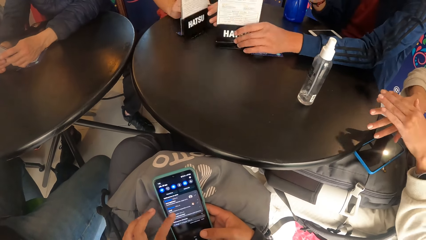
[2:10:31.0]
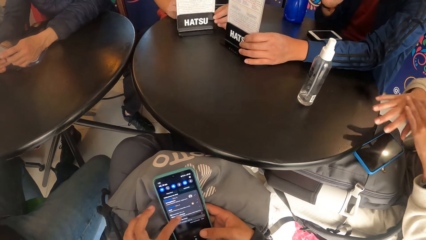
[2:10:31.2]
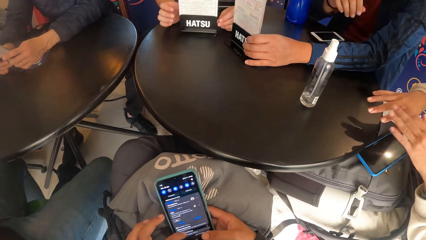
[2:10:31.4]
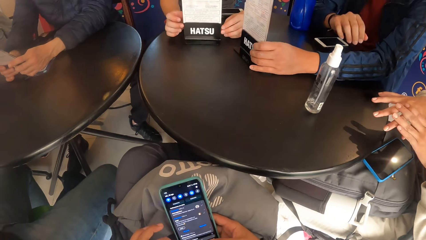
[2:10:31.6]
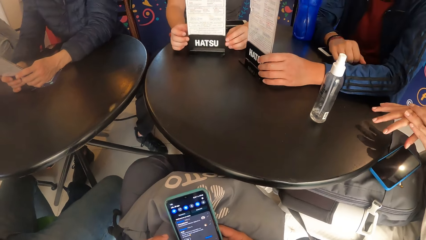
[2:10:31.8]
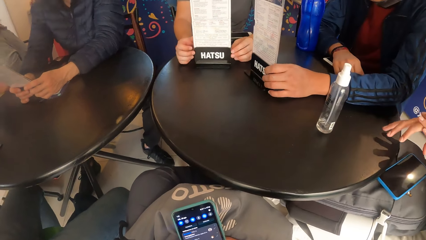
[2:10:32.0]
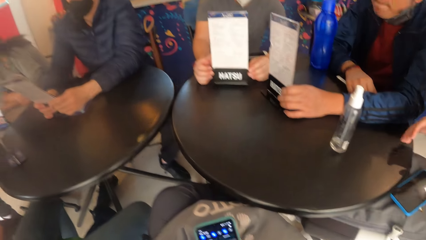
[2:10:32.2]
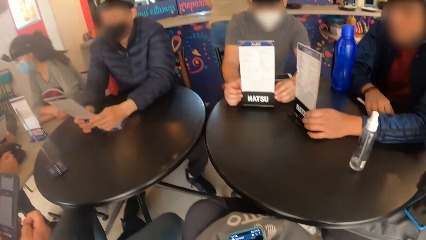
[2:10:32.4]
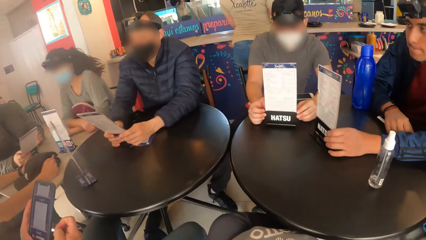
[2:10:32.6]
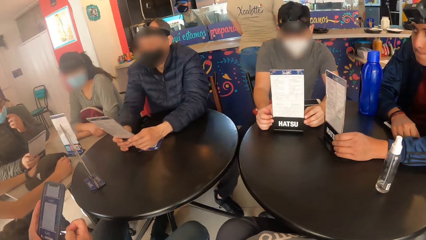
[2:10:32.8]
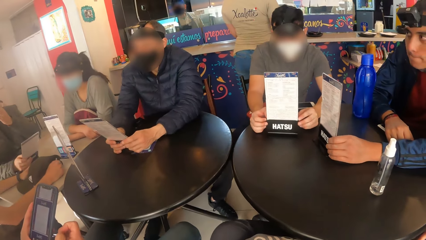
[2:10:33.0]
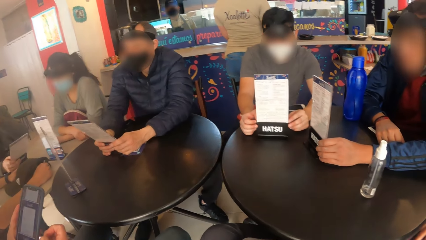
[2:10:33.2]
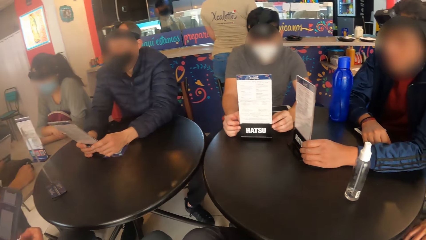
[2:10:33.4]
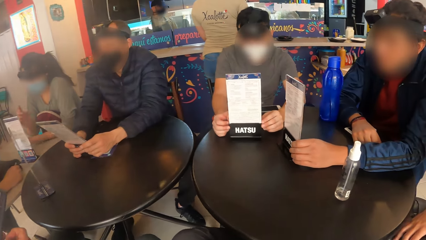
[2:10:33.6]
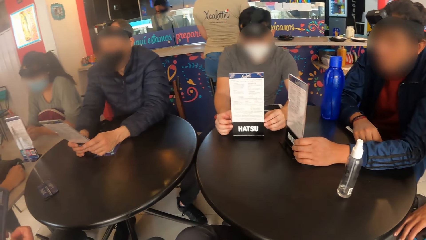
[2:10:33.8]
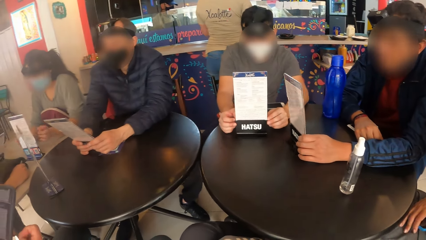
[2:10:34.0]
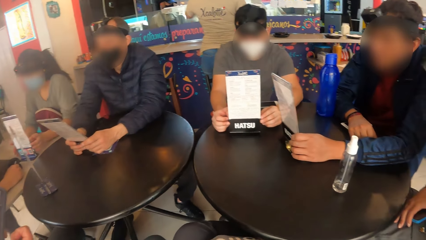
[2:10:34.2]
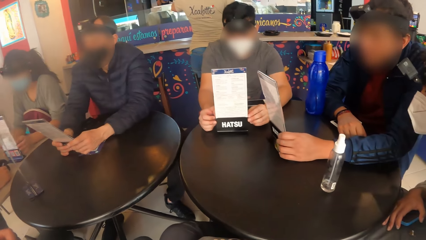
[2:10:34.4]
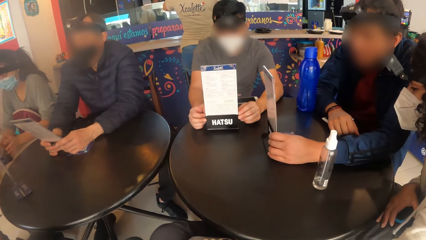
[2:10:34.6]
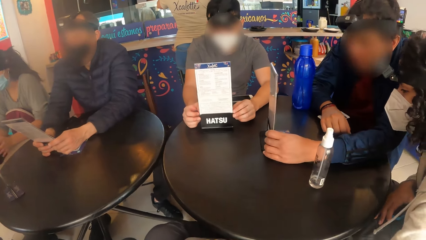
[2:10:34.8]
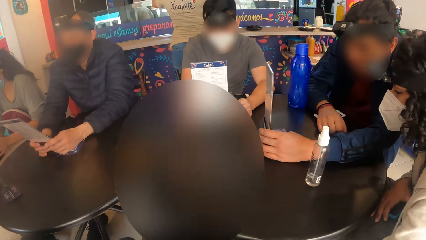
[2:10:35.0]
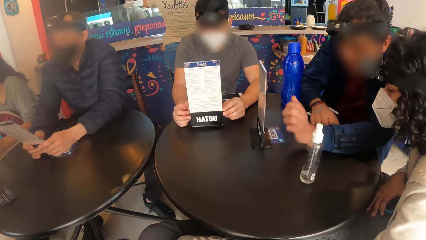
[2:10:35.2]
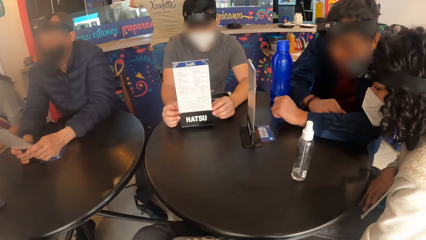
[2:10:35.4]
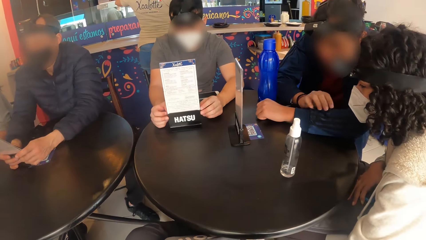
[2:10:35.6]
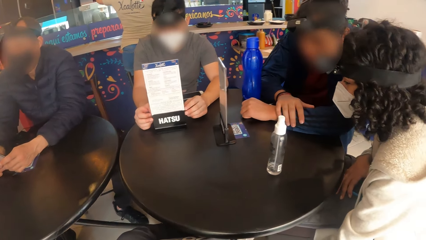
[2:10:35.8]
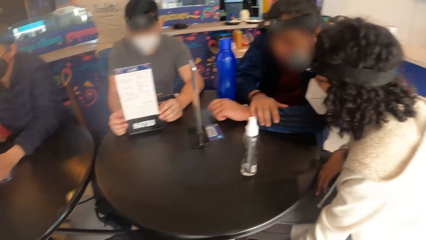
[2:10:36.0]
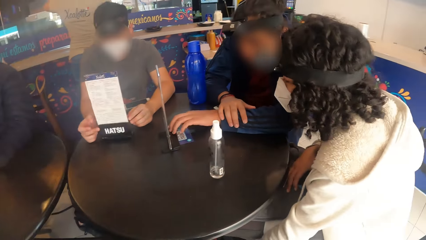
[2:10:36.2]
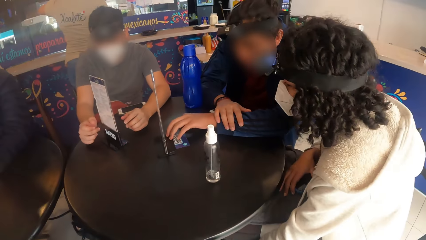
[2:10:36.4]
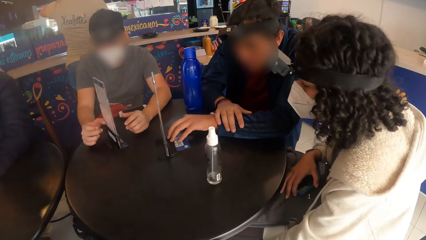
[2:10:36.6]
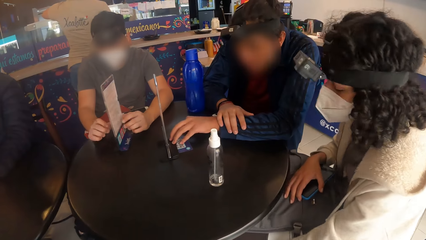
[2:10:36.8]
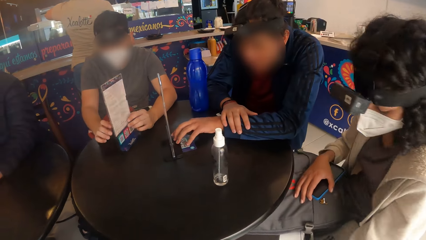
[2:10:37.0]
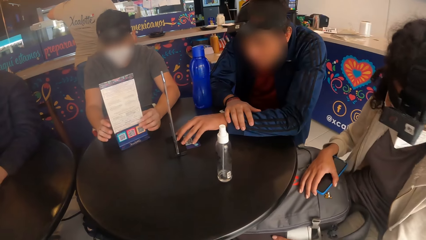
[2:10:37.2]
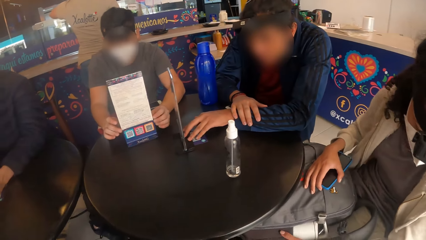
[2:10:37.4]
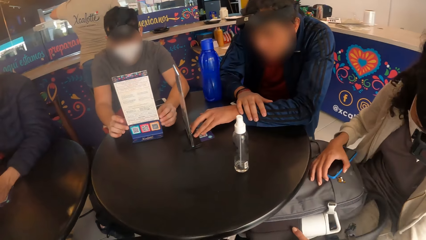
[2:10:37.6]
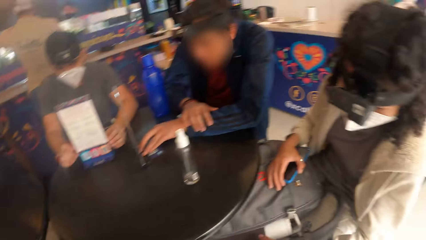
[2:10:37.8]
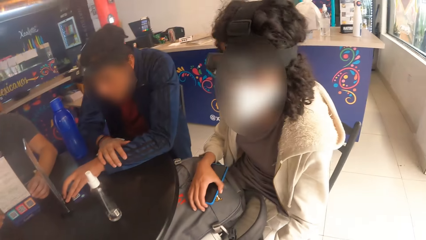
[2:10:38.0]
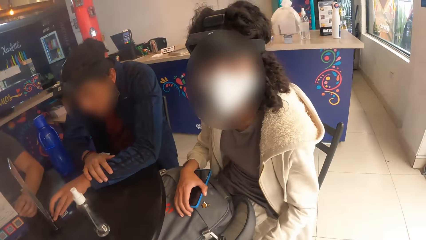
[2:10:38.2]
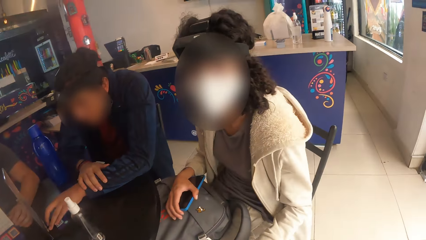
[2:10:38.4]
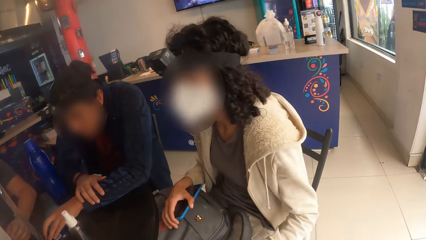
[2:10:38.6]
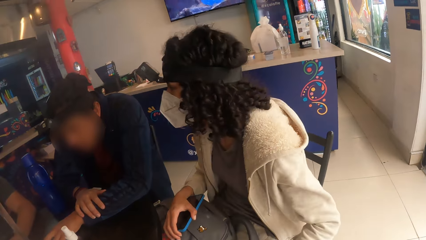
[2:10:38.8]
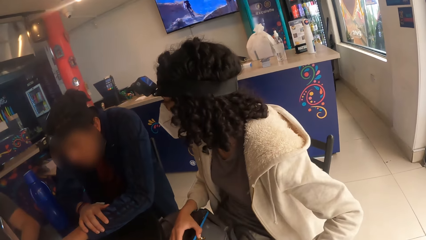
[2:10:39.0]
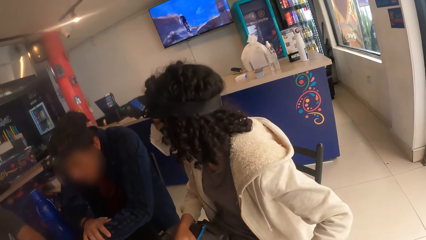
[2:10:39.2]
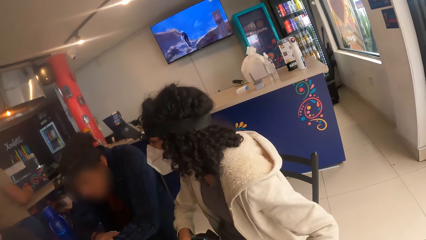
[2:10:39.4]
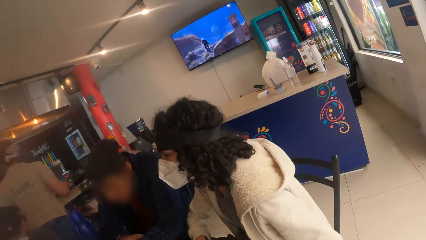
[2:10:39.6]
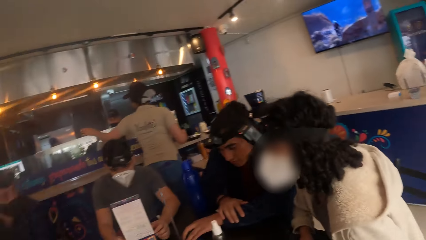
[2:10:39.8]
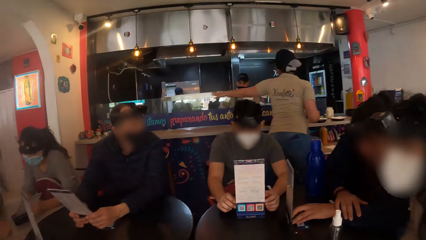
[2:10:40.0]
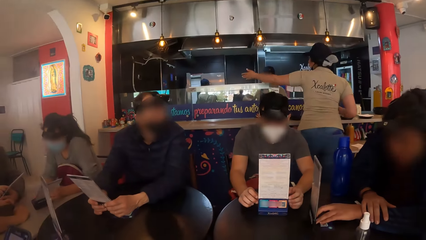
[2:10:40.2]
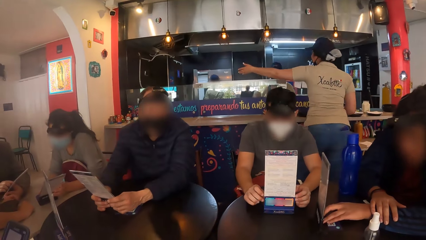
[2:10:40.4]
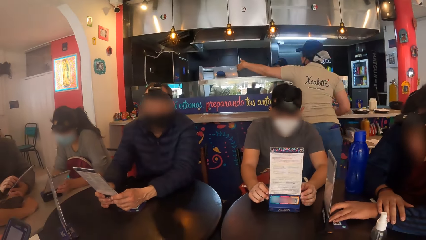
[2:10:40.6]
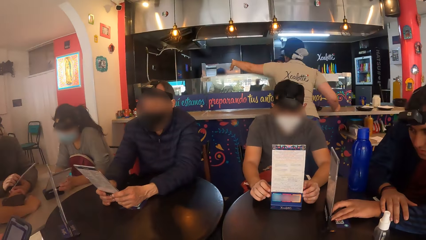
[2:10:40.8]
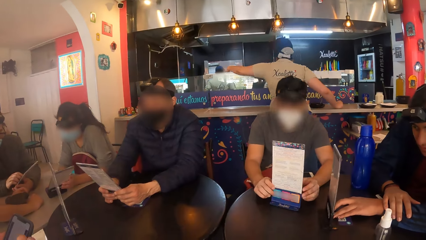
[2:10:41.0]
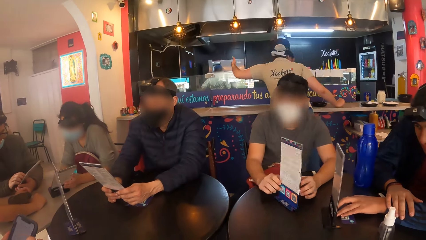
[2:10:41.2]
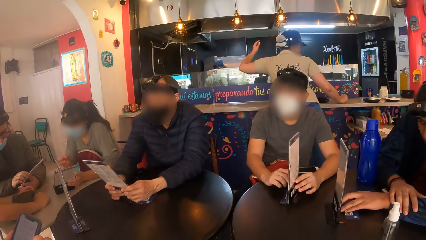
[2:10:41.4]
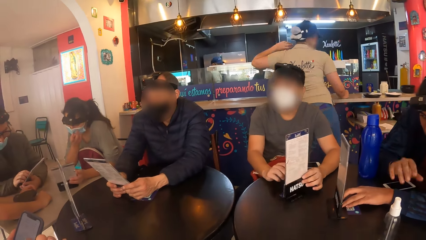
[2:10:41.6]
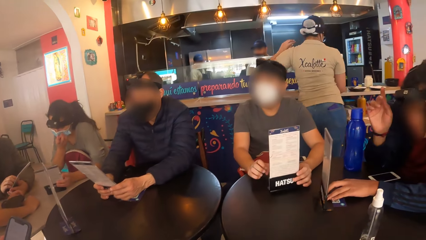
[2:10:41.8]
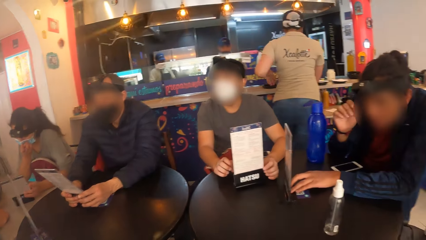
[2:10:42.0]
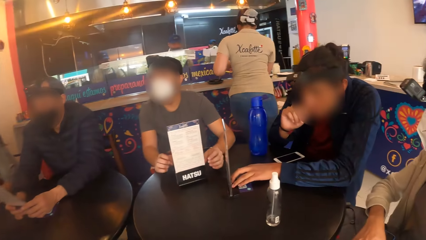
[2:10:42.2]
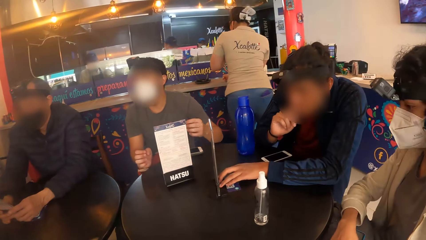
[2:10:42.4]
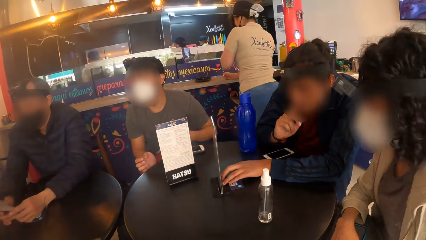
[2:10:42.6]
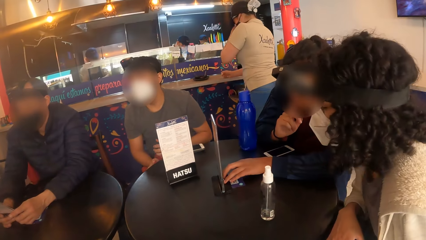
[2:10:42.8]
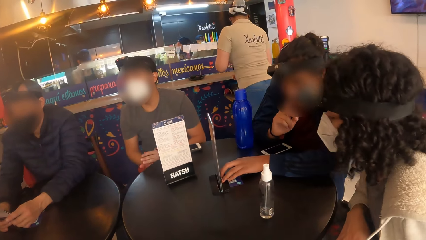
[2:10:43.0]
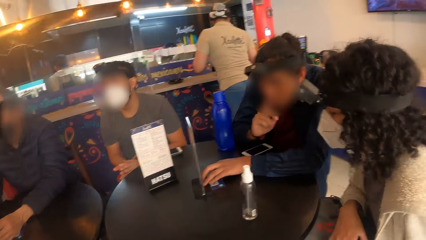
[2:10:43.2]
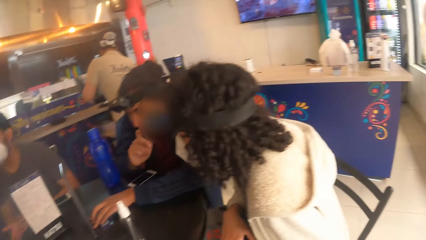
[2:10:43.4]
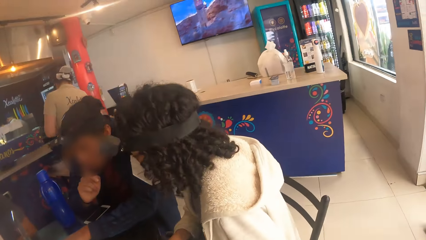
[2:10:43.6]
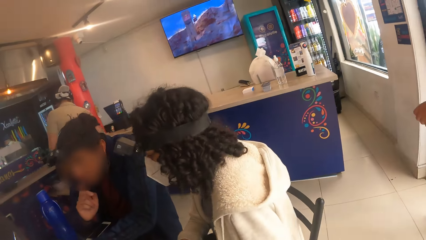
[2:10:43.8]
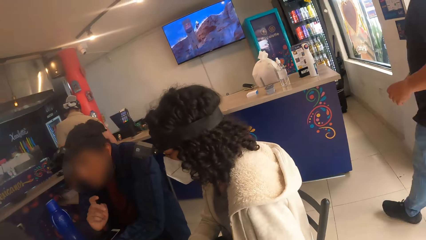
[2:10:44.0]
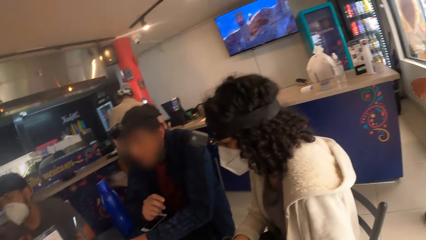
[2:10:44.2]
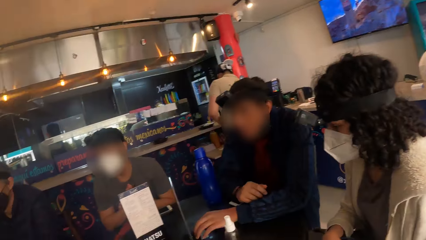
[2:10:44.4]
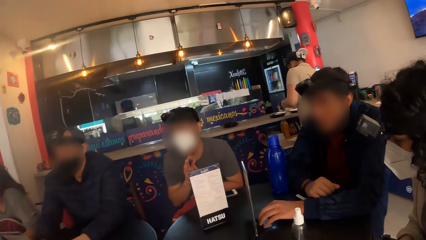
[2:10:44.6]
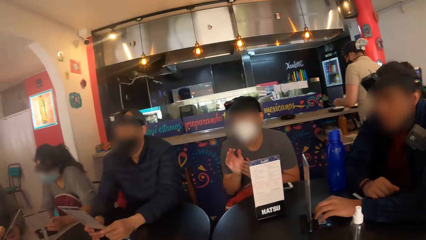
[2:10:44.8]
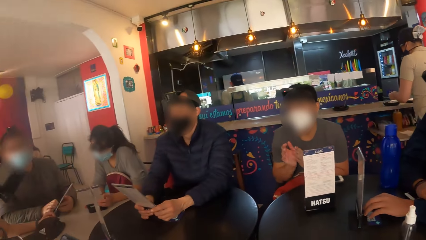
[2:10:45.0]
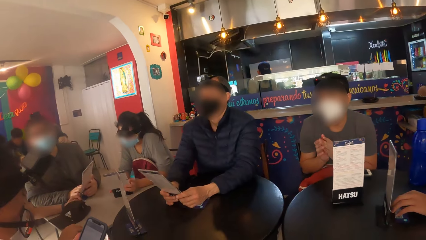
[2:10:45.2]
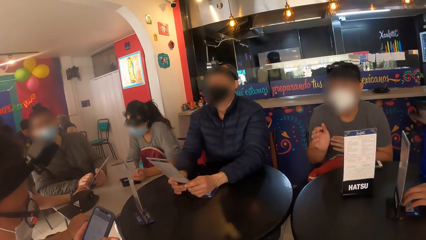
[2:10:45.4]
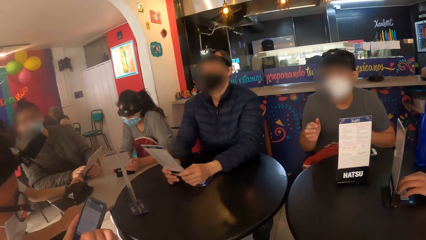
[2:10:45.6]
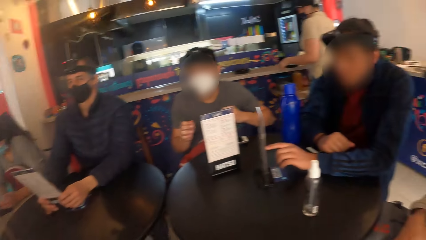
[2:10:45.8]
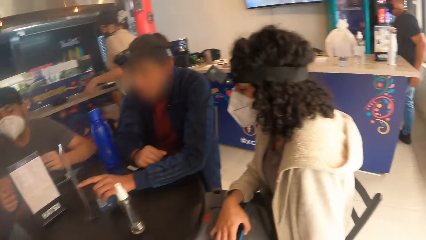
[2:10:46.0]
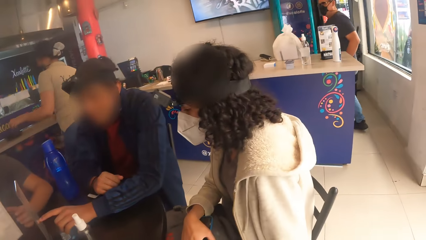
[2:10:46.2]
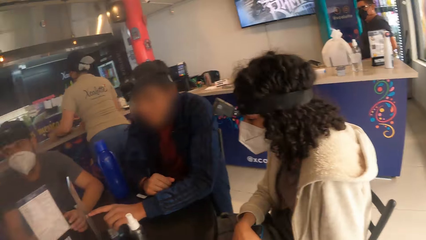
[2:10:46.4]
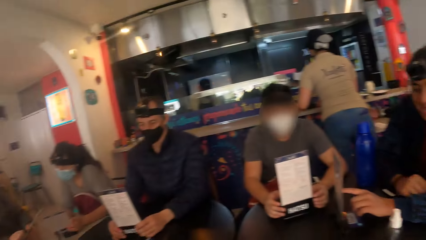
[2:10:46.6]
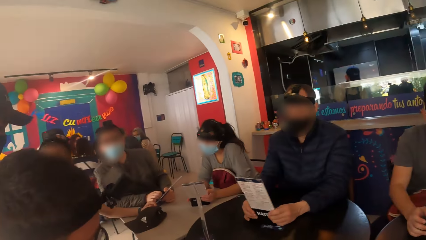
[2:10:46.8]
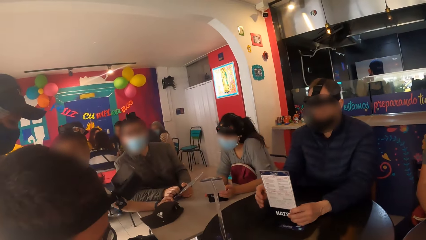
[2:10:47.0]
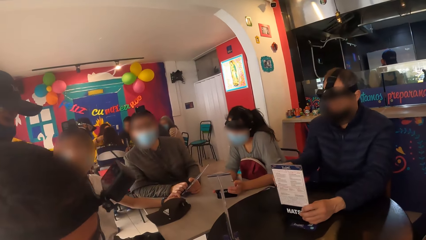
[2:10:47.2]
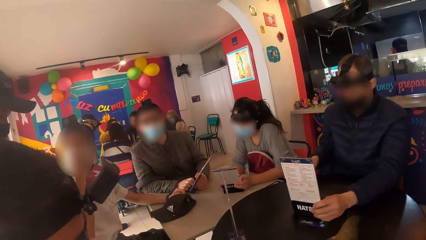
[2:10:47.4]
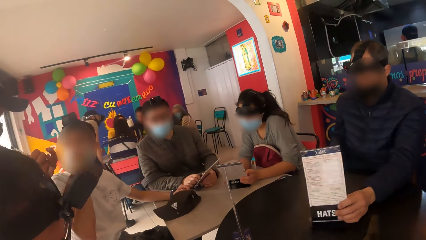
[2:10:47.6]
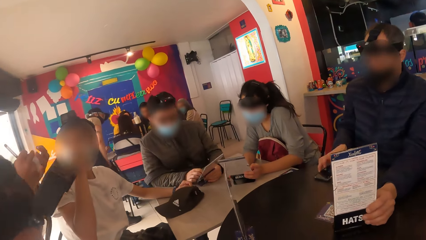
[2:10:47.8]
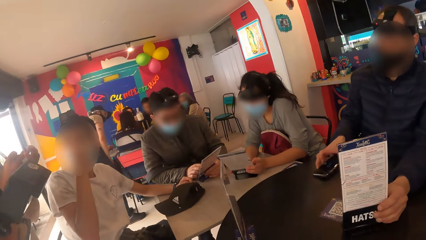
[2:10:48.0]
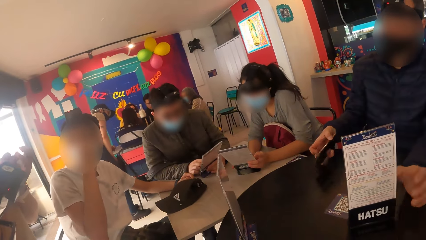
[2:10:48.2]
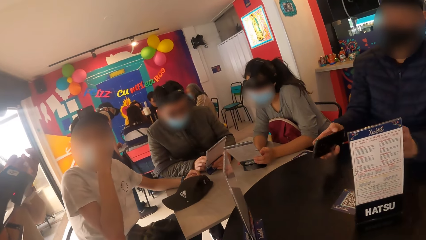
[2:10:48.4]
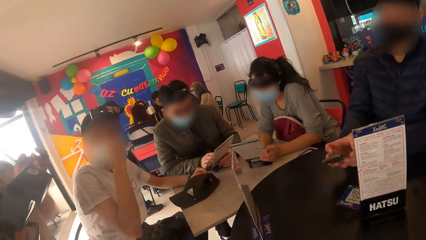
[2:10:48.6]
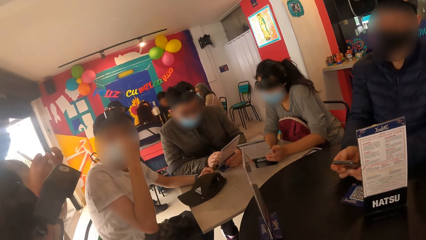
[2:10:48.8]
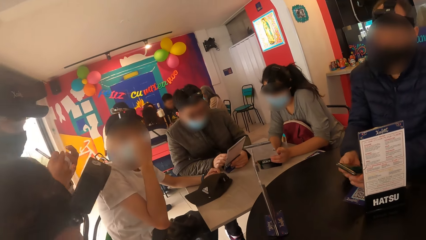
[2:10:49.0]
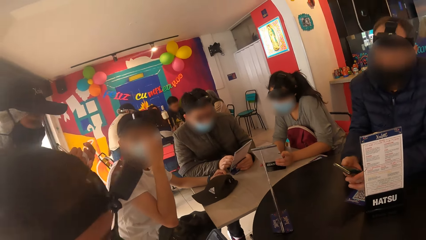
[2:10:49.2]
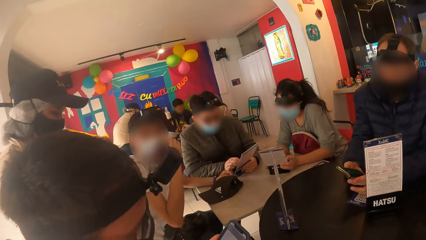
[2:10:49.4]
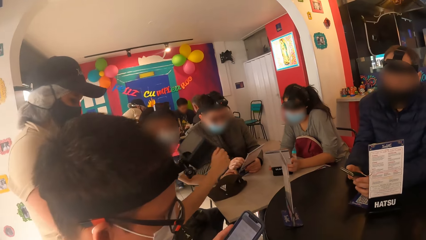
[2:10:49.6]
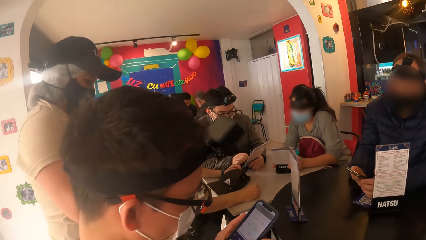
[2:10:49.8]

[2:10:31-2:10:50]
The camera wearer looks around. The man flips the menu holder on the black table with both hands. The woman adjusts her chair with her left hand. Another man interacts with another woman. A third man moves the menu on the table with his left hand. The other woman writes on a piece of paper on her left hand with a pen on her right hand. The third man picks up a phone from the table with his left hand and operates the phone with both hands.
